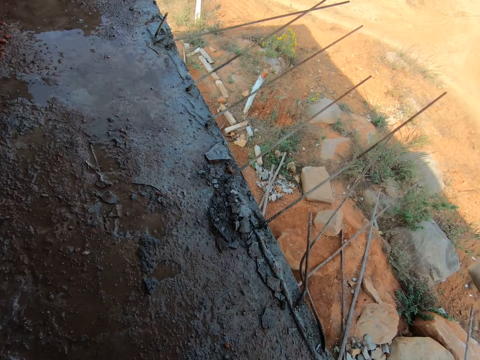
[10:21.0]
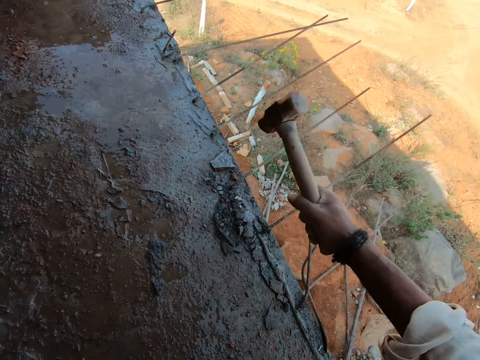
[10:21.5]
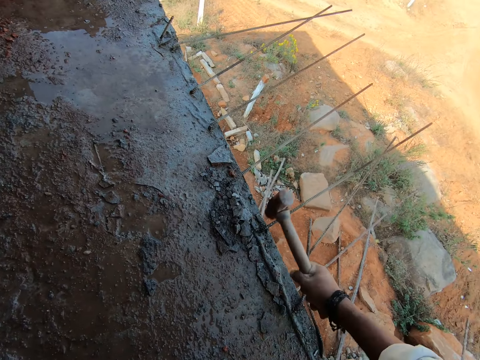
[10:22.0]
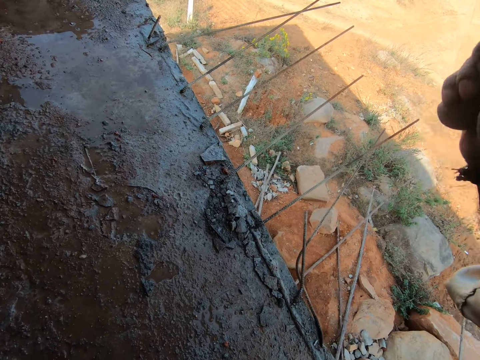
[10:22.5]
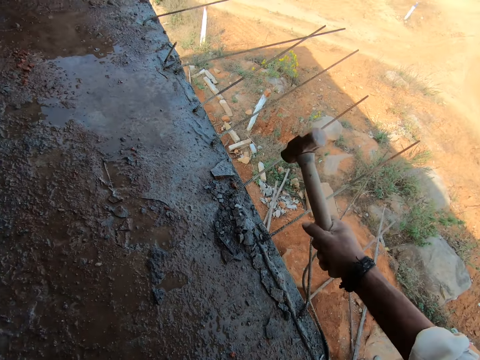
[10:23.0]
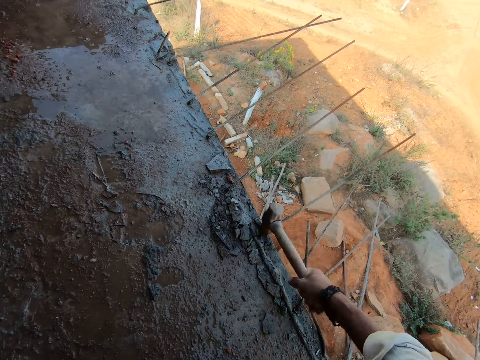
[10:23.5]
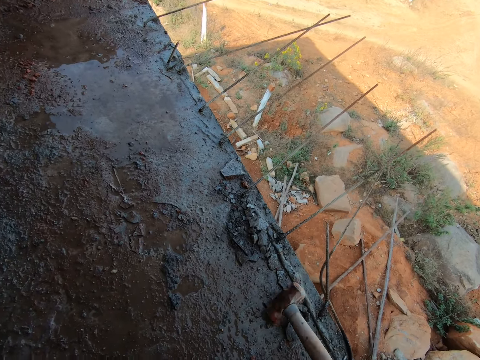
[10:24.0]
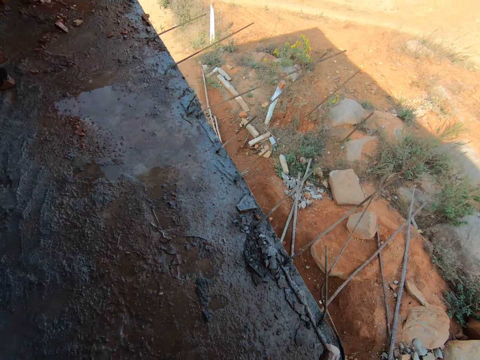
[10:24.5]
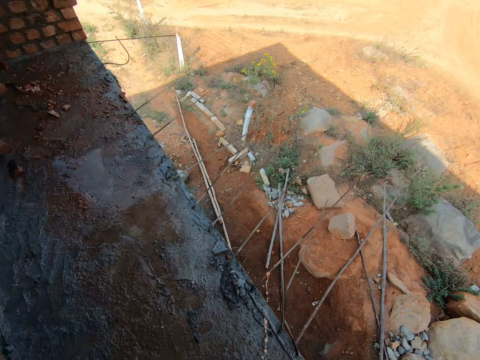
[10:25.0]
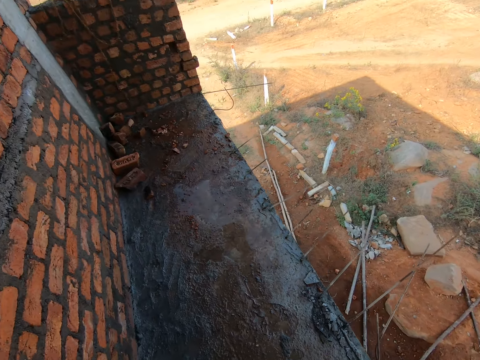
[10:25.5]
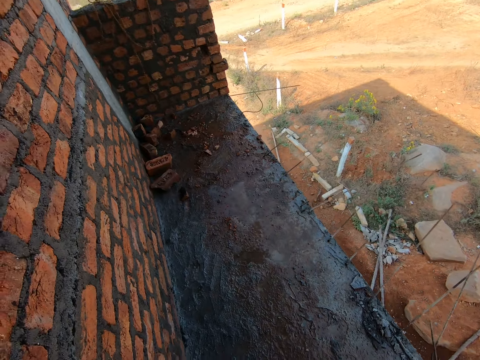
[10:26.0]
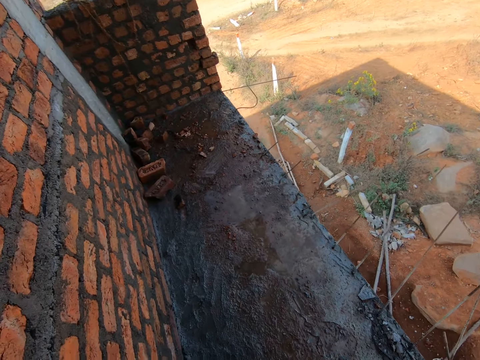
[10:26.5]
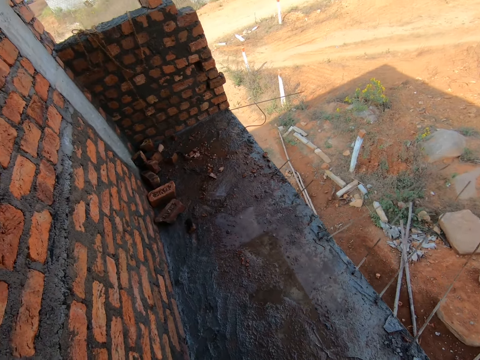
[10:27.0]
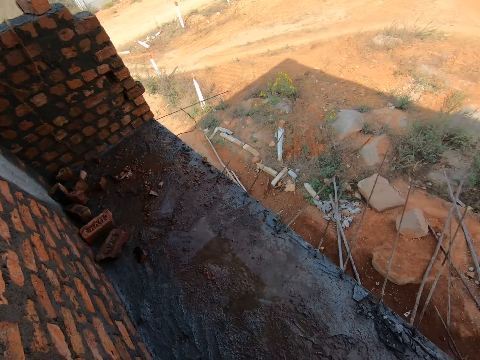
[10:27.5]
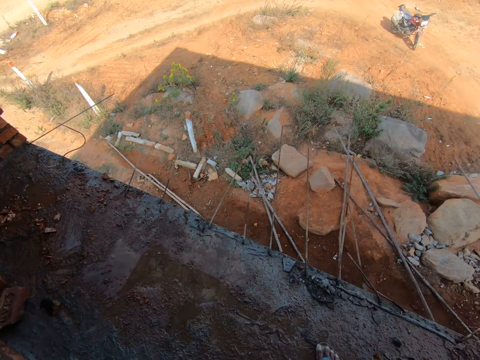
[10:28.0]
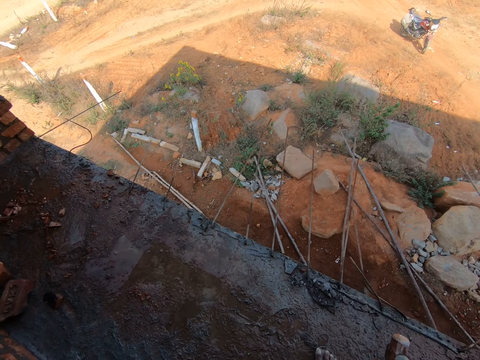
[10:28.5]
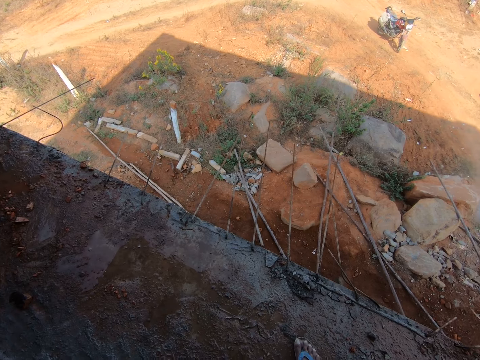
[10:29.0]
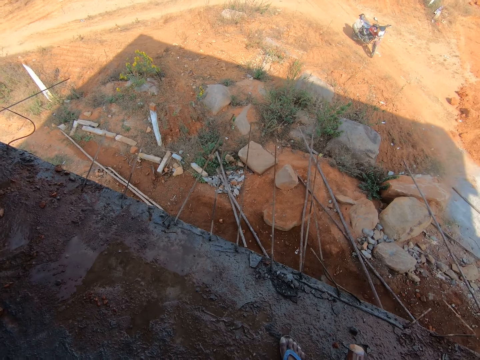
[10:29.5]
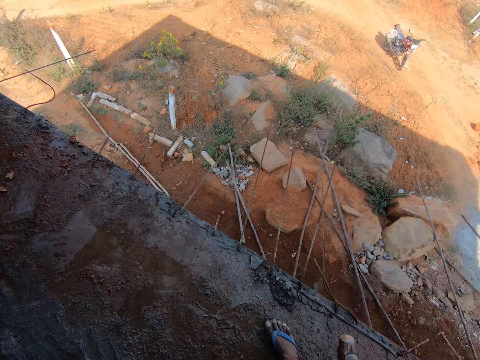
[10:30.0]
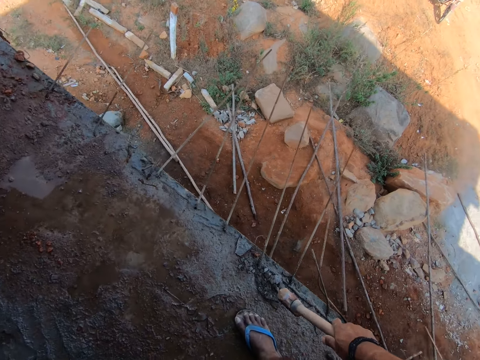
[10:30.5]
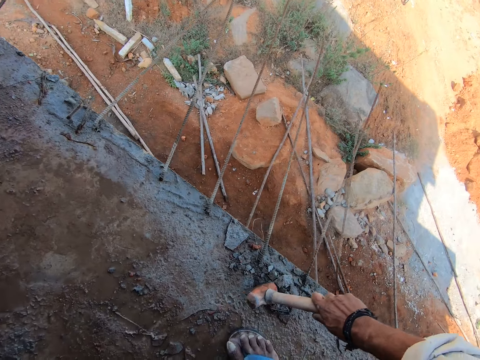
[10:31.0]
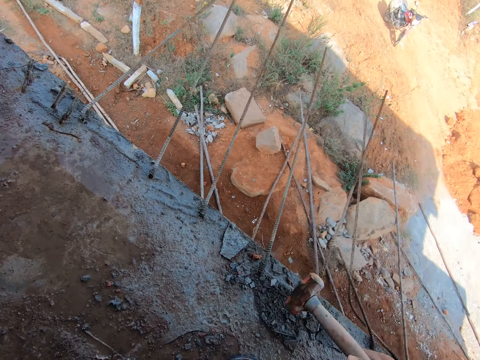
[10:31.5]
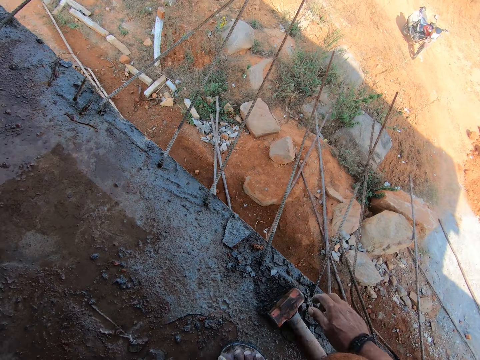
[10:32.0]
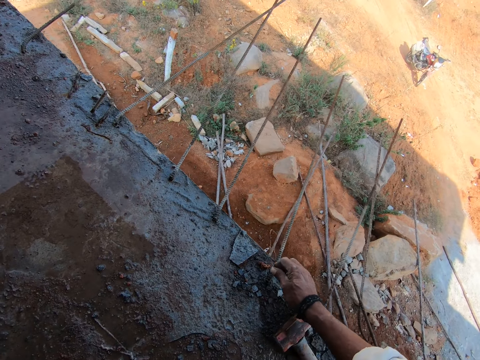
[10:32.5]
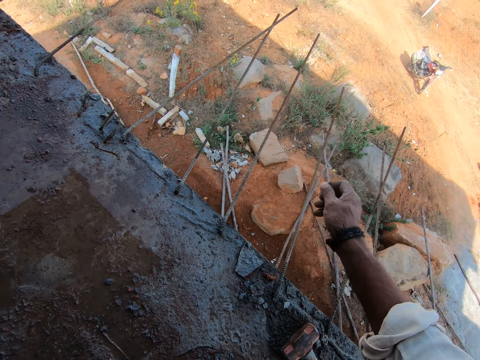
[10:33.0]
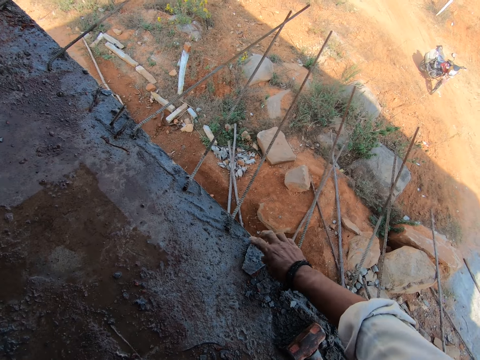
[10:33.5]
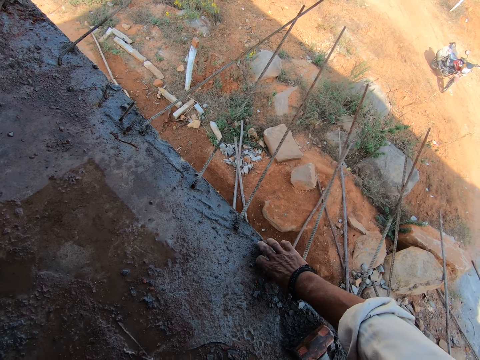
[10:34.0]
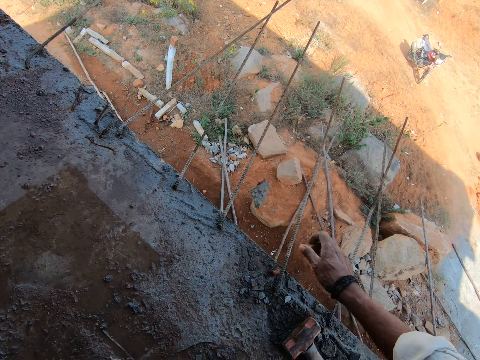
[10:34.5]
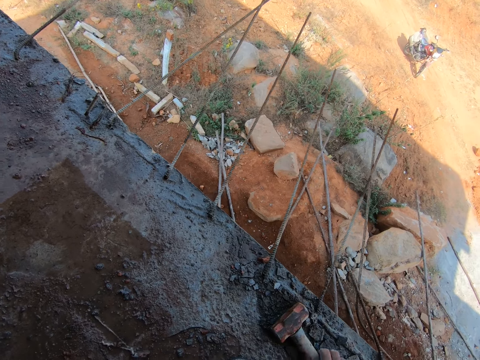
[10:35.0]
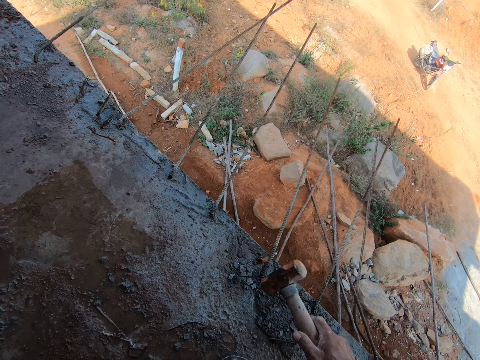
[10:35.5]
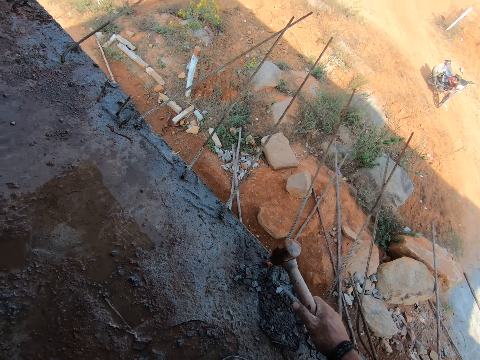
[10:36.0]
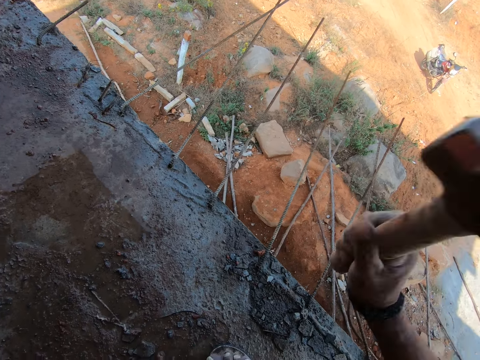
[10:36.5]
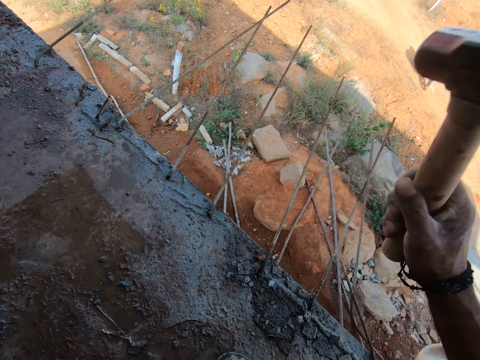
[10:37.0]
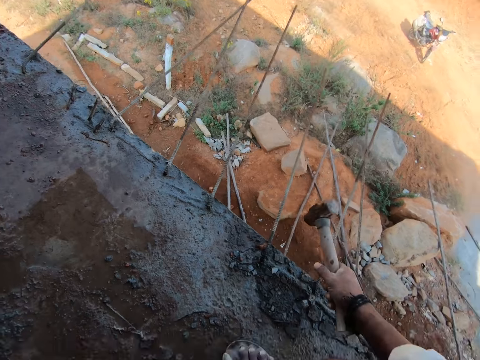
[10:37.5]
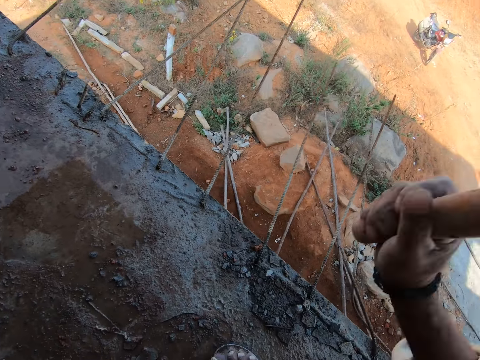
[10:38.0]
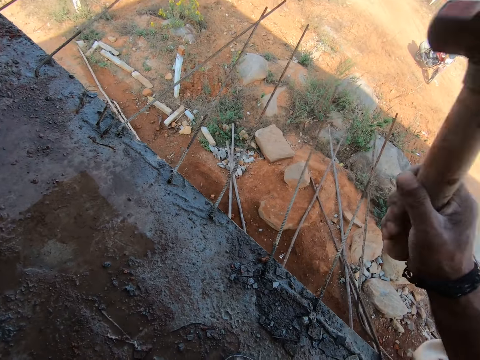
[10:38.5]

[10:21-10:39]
The camera wearer walks forward. They look right. They hit on the ground. They place the mallet or hammer on the ground. They pick up a stone and throw the stone away. They pick up another stone and throw the stone away. They pick up the mallet from the floor. They hit the metal rod with the hammer.

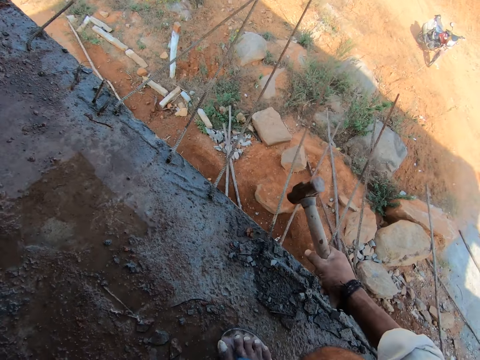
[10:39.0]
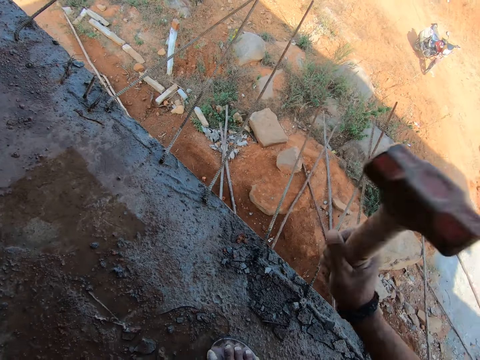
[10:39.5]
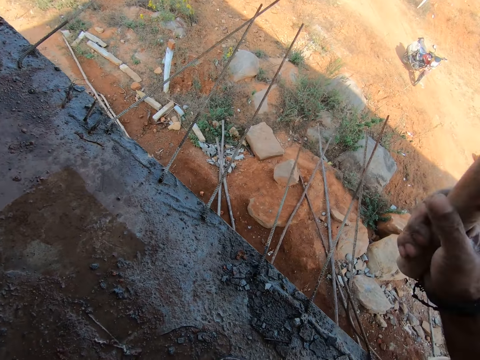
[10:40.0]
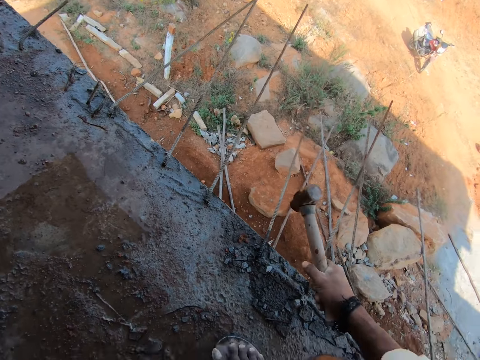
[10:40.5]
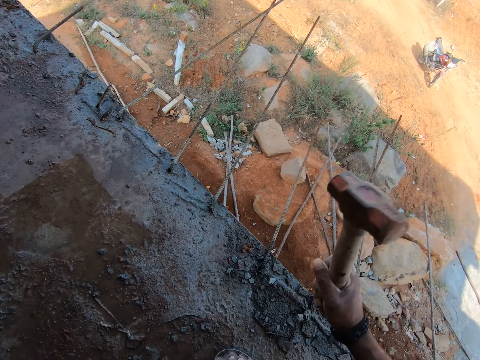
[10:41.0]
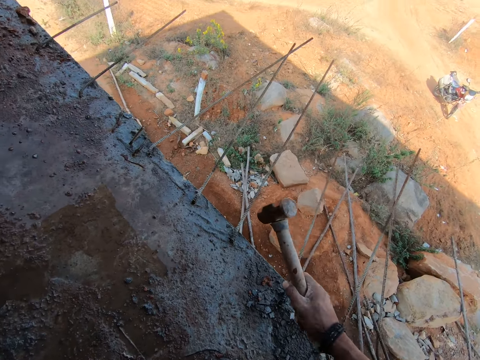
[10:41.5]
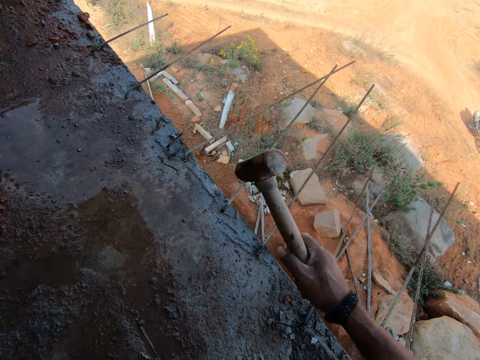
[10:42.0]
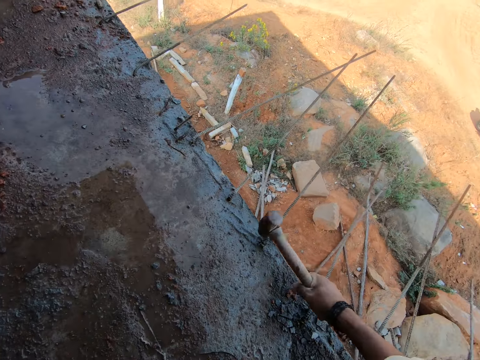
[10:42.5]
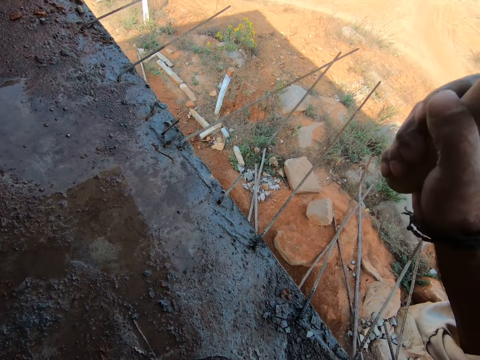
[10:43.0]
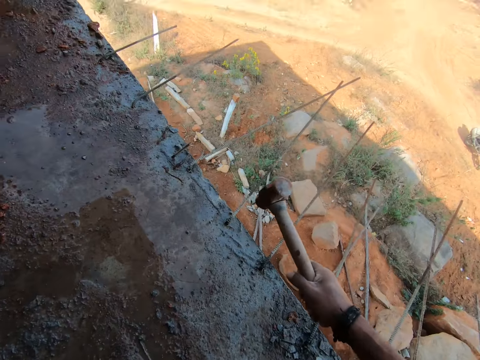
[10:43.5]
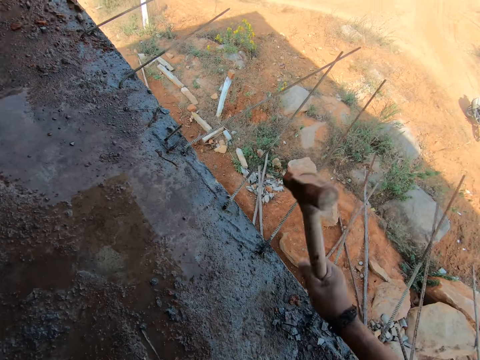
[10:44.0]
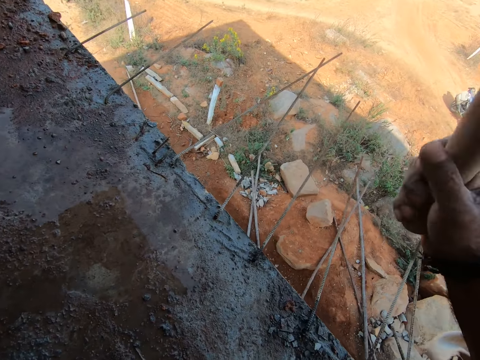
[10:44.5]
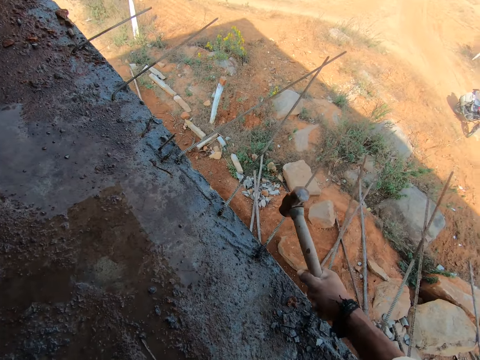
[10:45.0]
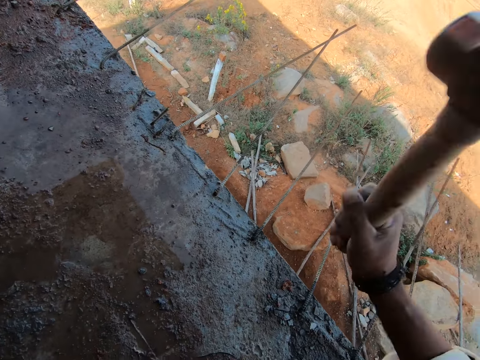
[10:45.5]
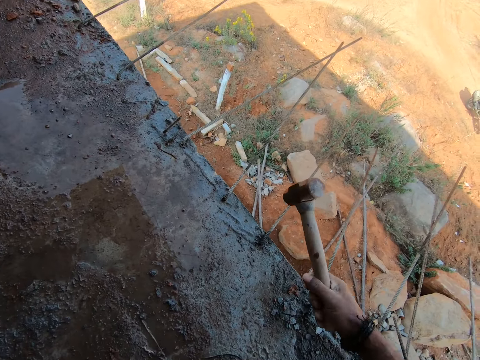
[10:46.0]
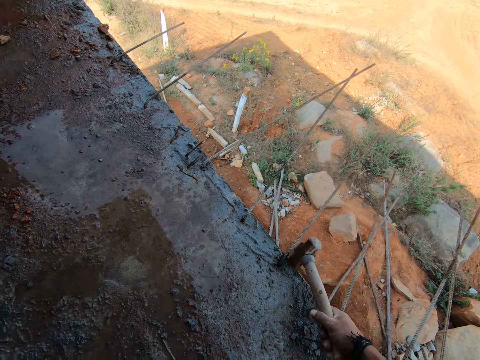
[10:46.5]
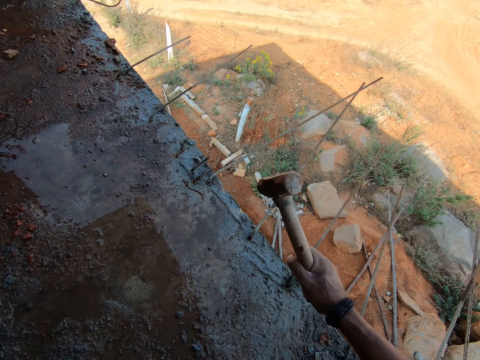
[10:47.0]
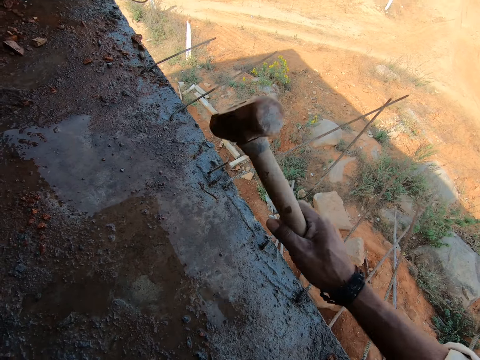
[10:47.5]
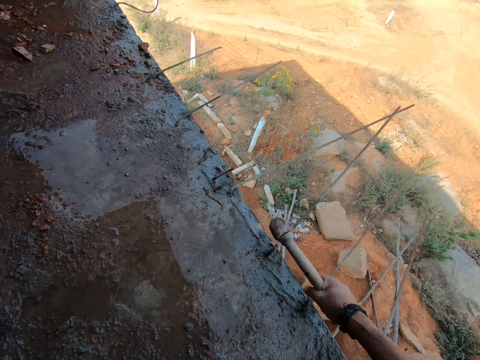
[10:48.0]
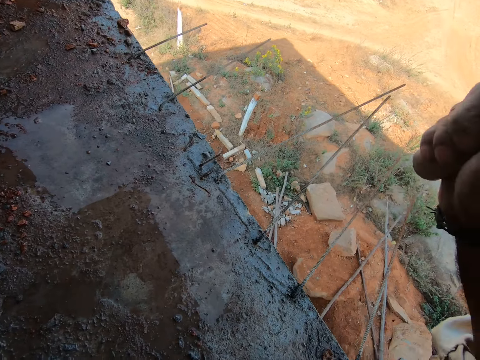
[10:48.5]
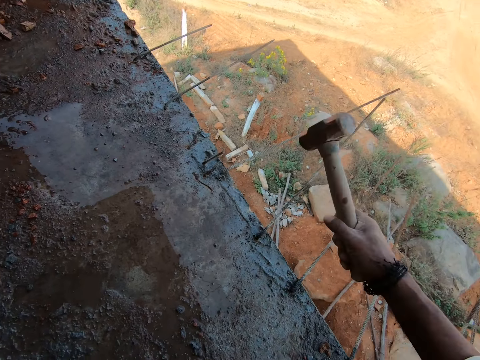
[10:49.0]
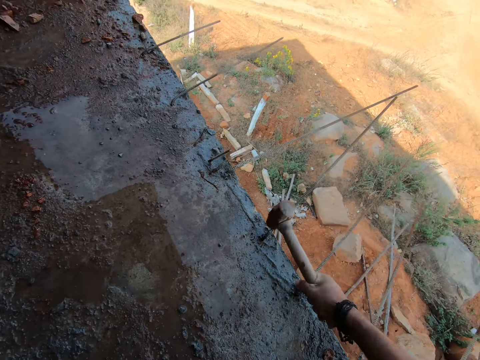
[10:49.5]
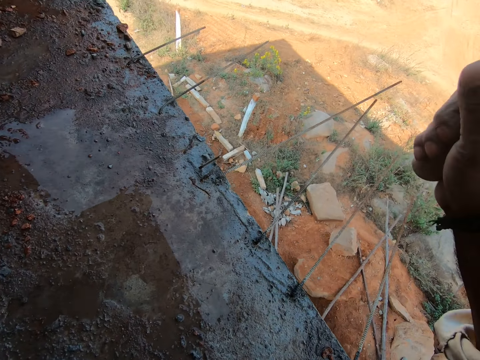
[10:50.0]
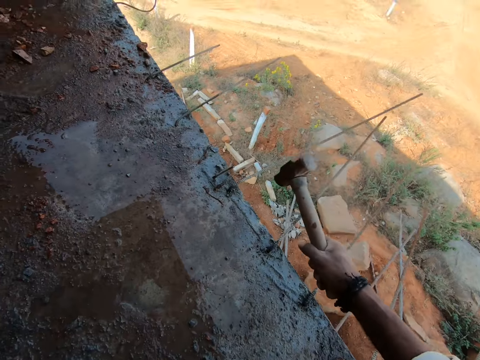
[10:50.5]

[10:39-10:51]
The camera wearer hits on a steel rod. They hit on the steel rod again.
